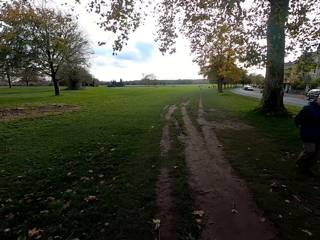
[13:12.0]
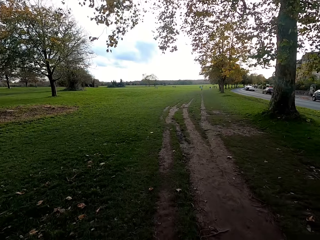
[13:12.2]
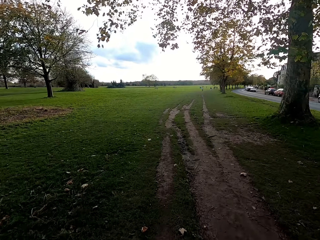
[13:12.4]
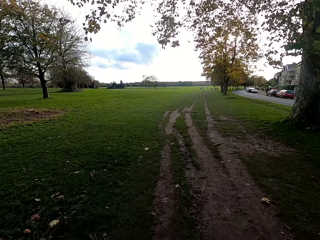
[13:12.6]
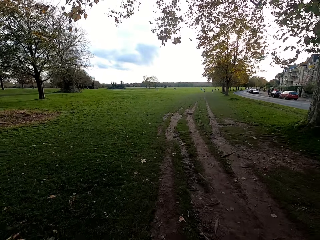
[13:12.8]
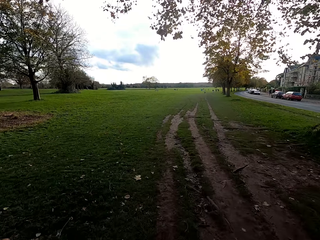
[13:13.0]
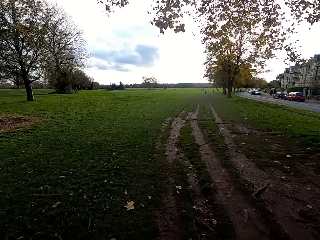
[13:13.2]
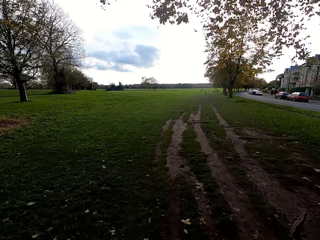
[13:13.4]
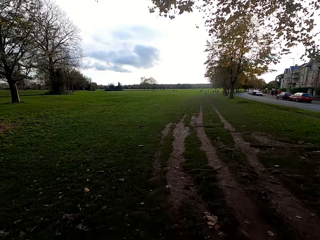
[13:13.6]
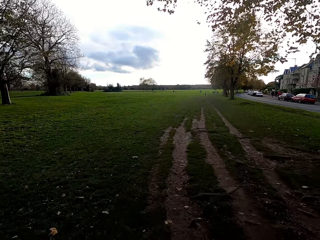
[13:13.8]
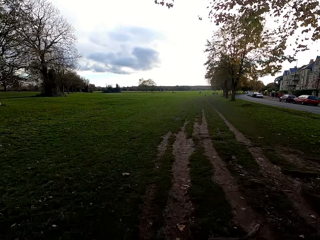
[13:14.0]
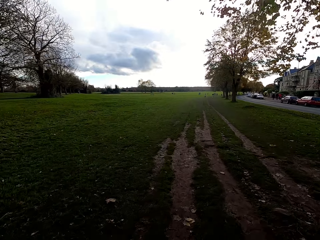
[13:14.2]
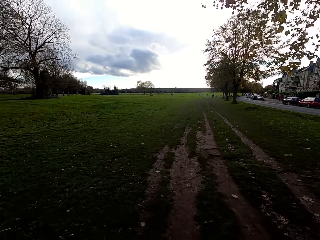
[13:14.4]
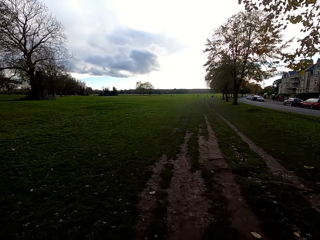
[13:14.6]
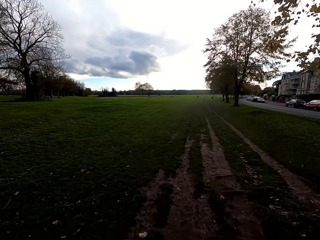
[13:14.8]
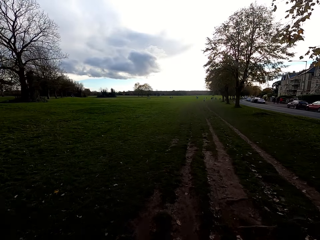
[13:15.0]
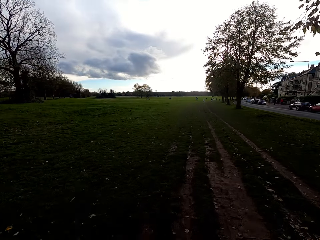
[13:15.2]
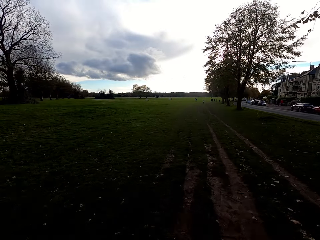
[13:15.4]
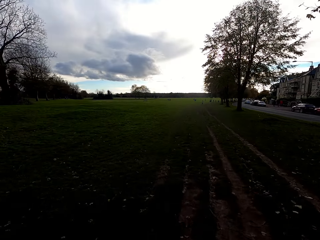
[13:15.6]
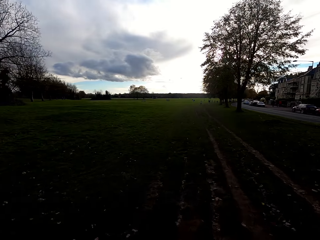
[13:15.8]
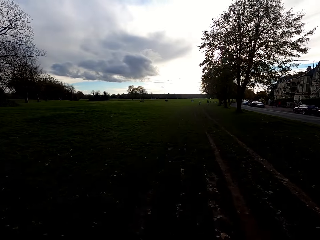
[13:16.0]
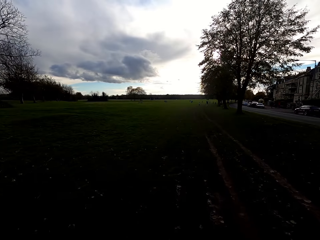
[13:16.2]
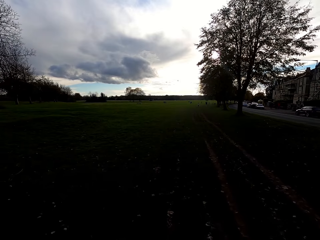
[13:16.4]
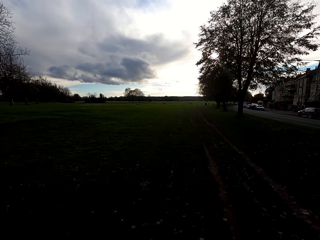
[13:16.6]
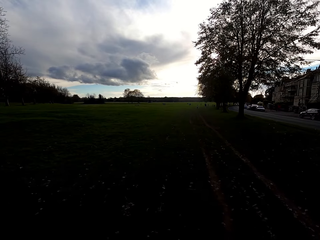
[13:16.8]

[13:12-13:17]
The camera wearer walks past a man.

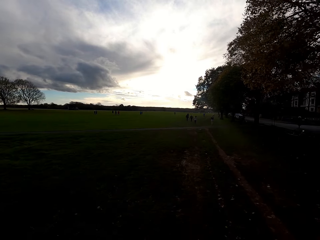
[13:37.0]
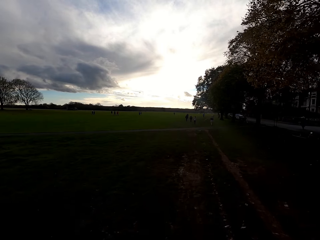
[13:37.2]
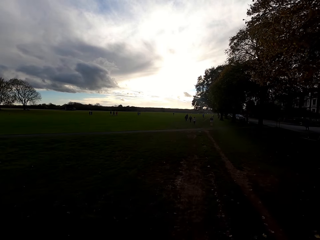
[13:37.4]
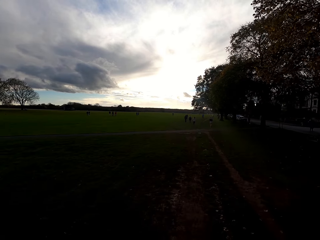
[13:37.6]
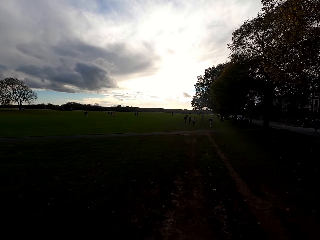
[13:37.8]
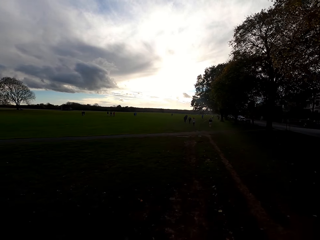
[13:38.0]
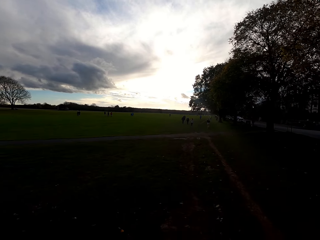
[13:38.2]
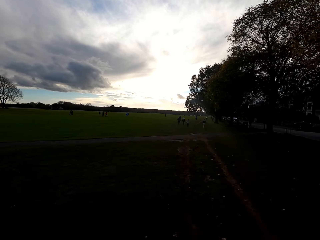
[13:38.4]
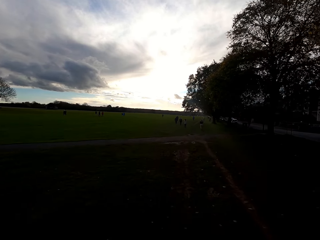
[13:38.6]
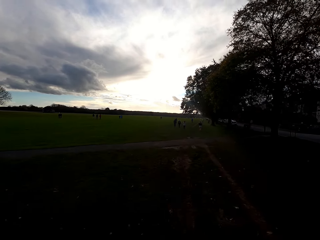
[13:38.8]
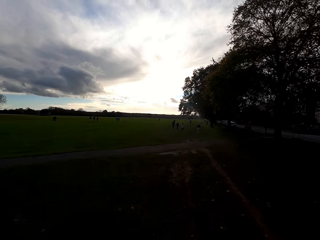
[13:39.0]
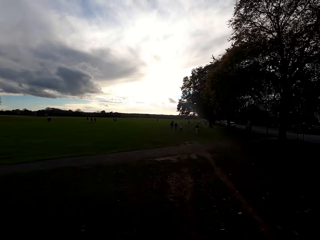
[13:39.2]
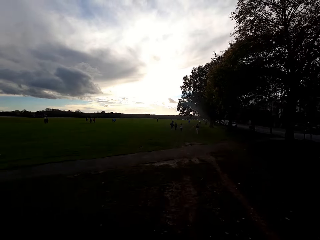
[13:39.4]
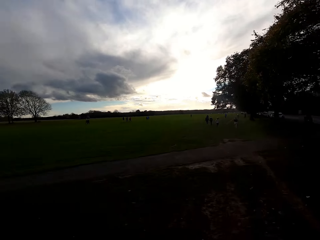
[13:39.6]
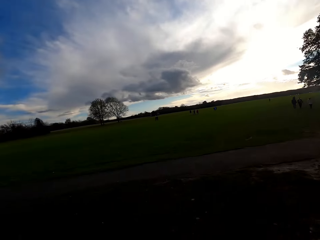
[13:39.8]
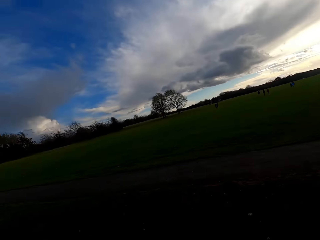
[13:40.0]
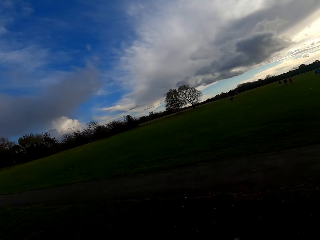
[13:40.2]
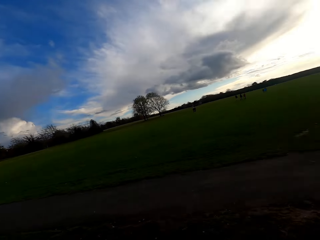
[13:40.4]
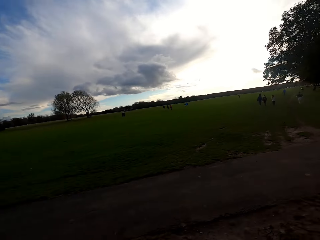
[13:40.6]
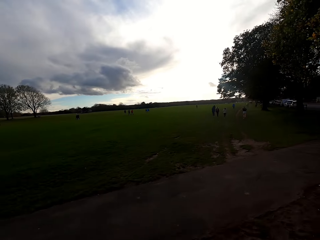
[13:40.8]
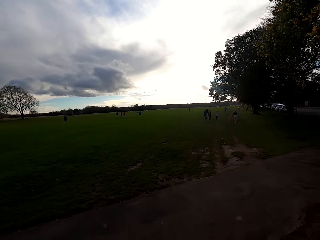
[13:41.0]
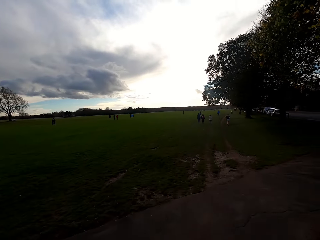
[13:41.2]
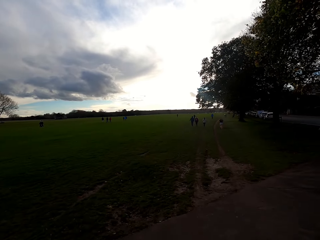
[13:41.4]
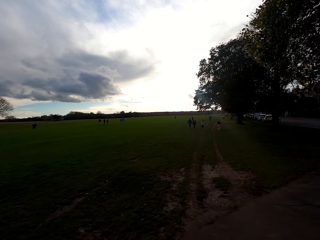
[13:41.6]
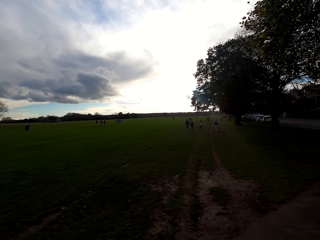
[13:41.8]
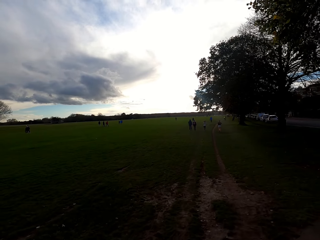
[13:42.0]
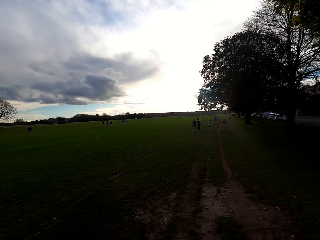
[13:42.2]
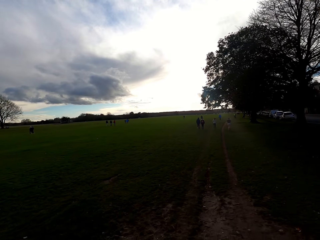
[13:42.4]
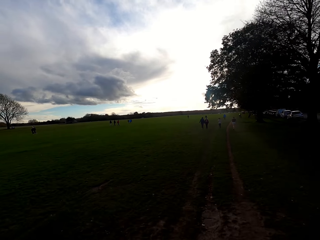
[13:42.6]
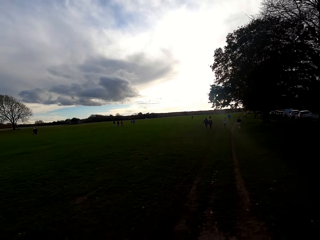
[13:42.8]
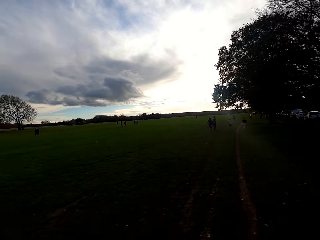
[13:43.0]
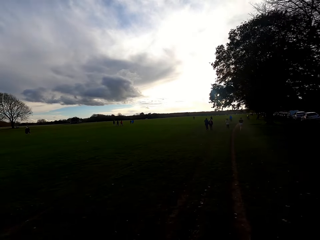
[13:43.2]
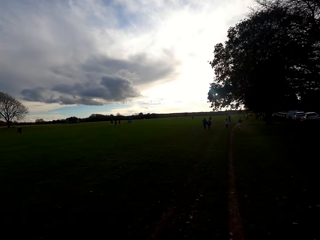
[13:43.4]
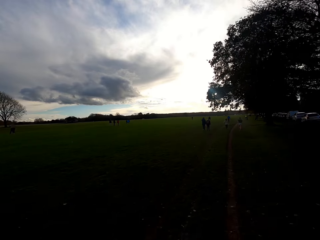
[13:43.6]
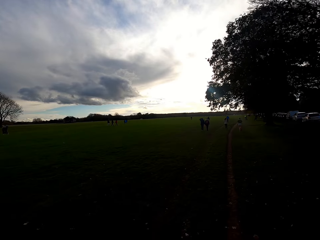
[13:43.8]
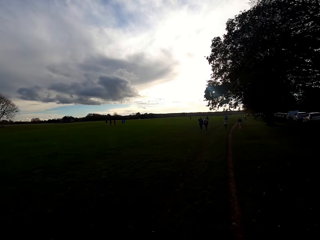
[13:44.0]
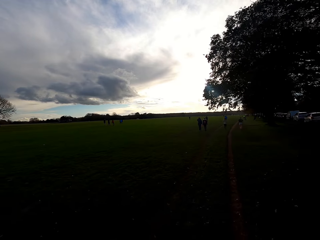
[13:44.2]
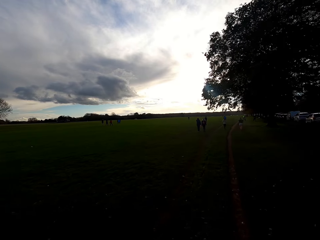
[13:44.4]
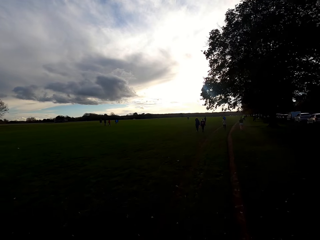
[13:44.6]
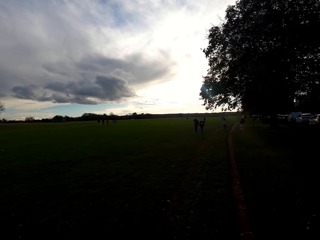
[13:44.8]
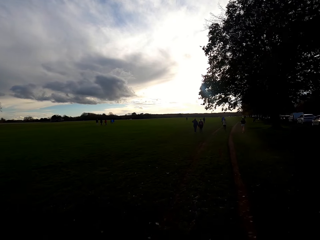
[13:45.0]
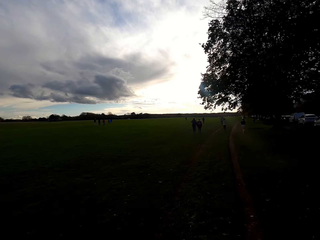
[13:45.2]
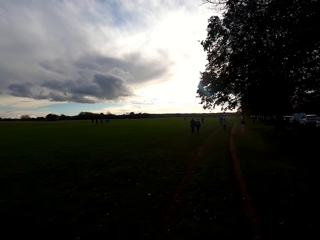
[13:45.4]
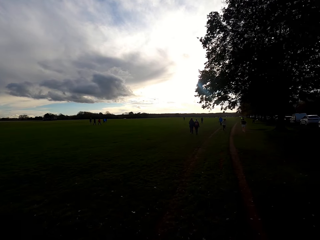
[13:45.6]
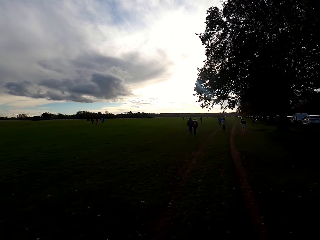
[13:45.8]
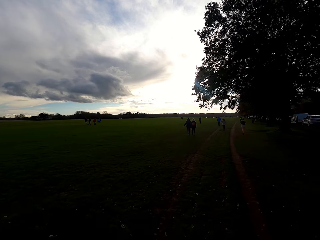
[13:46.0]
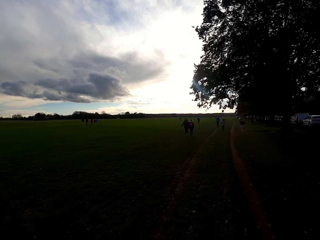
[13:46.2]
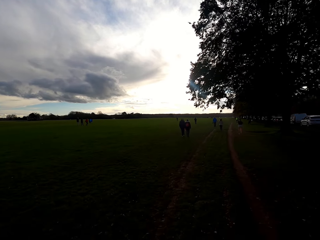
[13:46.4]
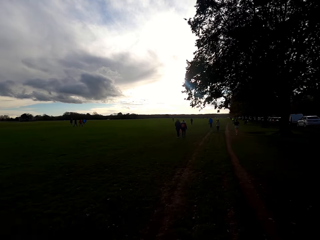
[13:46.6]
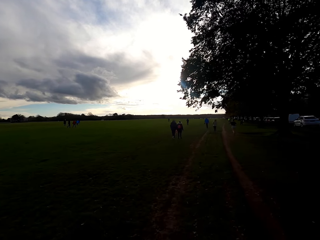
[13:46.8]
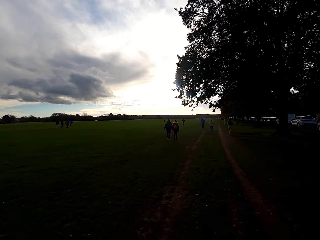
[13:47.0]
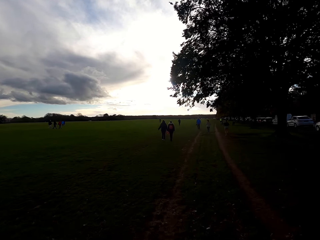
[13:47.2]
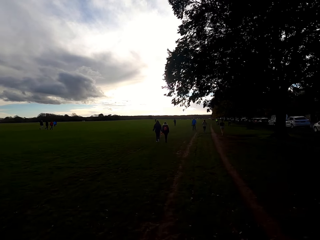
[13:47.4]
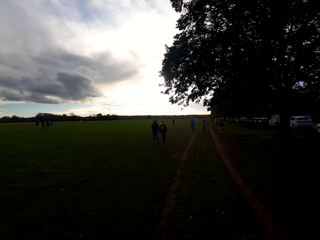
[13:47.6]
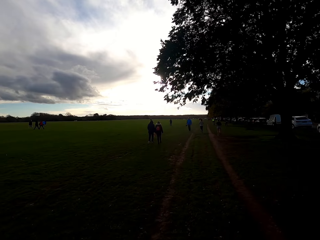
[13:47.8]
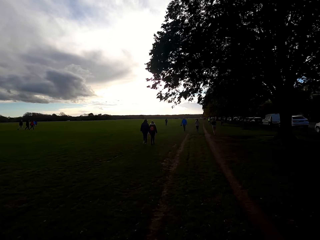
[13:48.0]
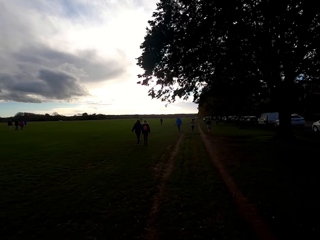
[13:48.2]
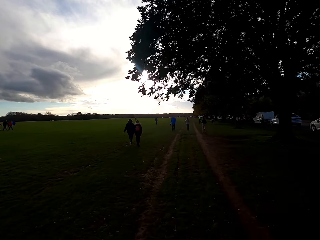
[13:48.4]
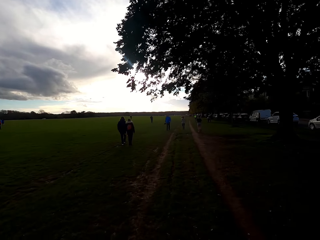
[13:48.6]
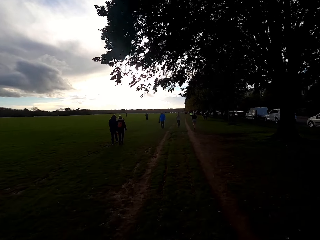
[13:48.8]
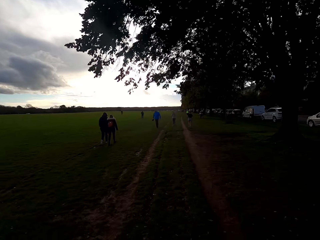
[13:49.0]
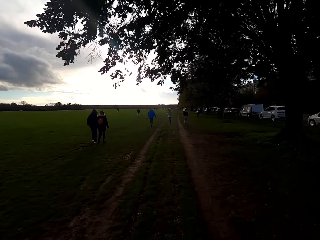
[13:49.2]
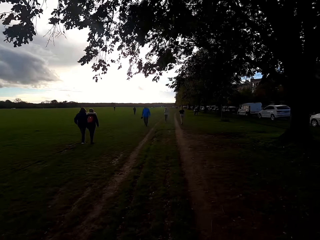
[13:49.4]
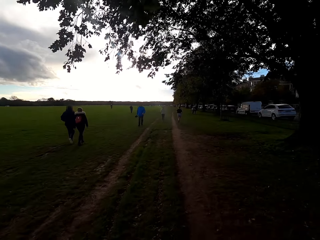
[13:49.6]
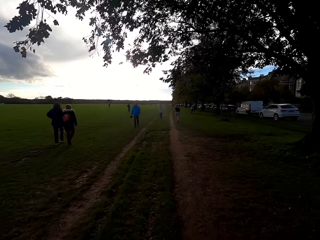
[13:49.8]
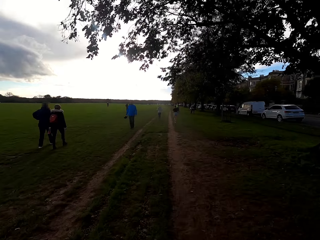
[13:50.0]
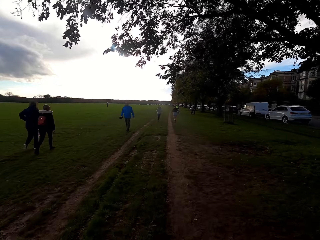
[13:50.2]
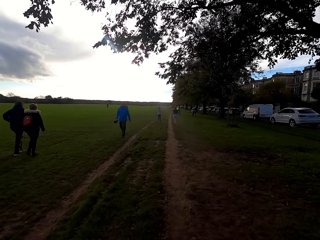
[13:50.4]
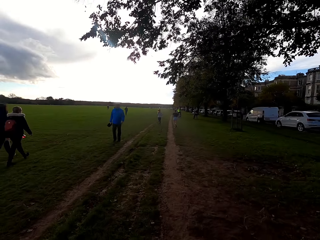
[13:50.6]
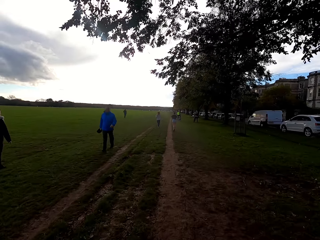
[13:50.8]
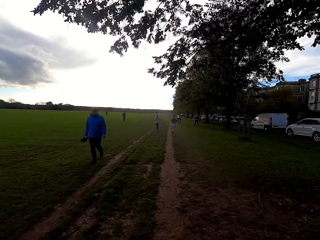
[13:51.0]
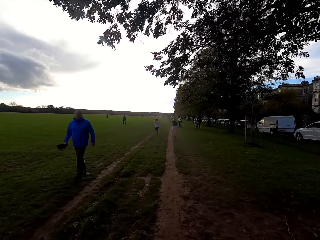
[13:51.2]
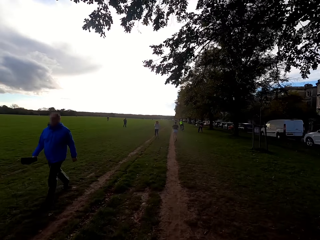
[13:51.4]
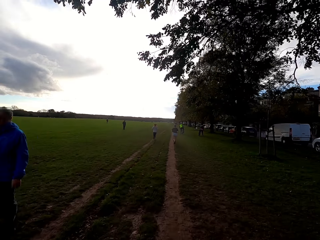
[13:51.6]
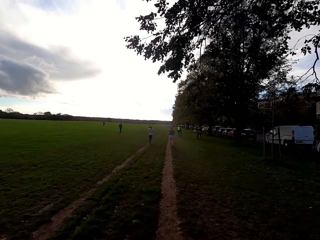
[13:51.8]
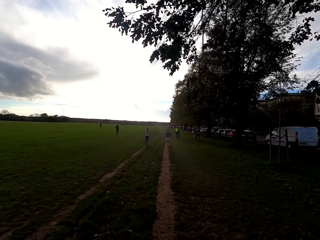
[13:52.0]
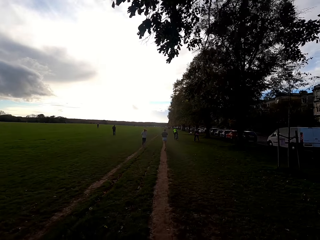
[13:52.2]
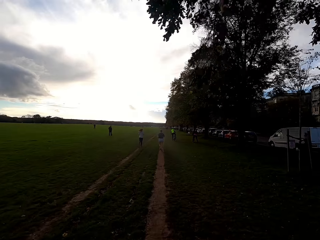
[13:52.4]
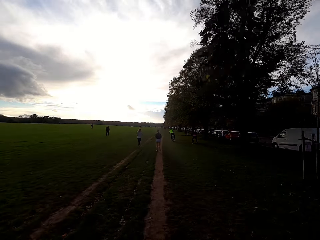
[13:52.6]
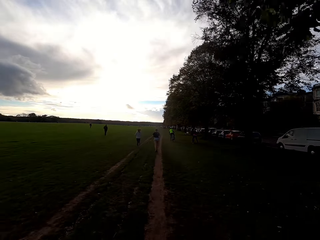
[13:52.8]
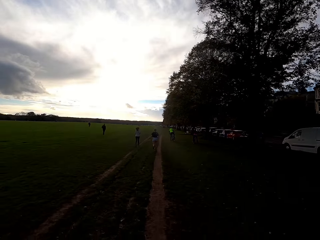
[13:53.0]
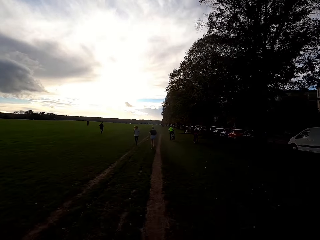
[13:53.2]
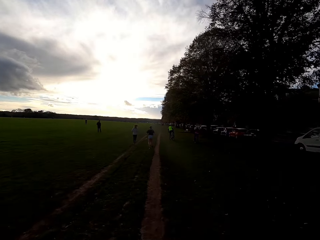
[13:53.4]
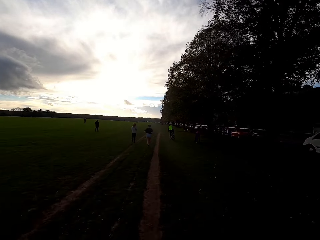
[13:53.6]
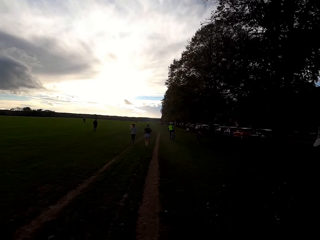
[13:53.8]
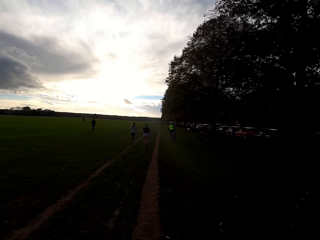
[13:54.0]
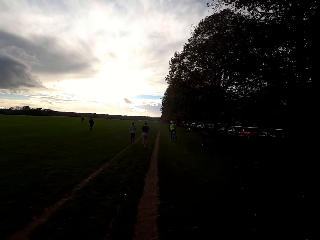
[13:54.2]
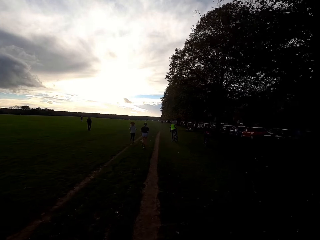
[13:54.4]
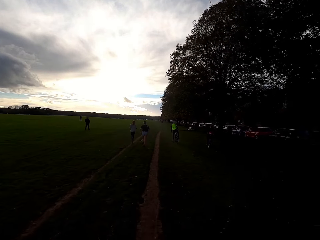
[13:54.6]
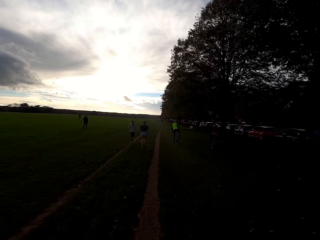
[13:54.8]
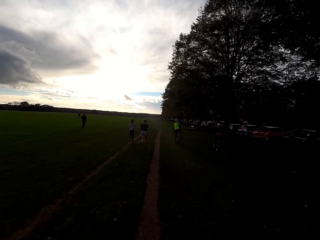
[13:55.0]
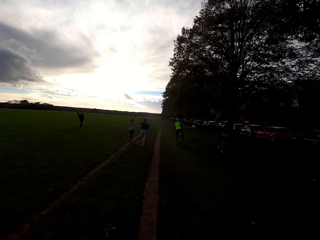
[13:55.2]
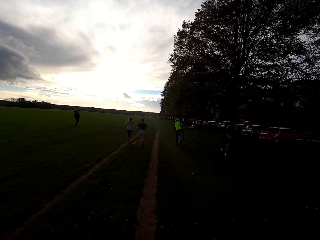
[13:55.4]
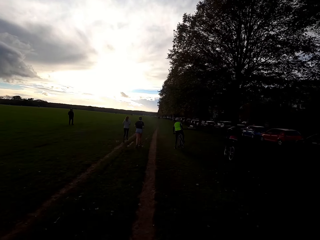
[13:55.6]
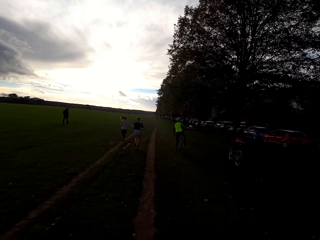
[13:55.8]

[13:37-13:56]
The camera wearer looks left. They ride the bicycle past people on the field area.
